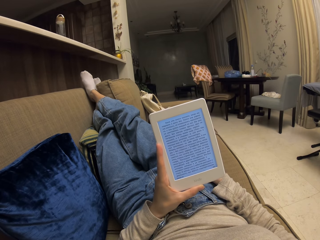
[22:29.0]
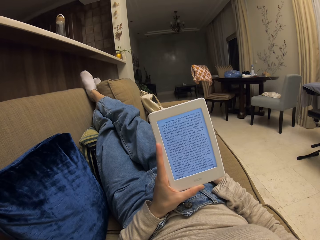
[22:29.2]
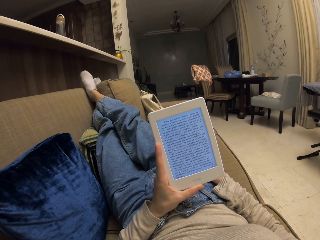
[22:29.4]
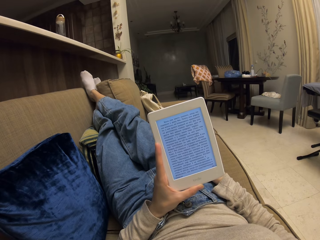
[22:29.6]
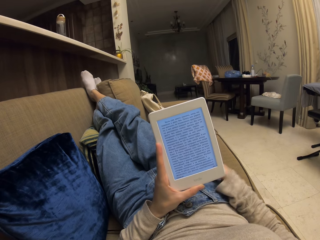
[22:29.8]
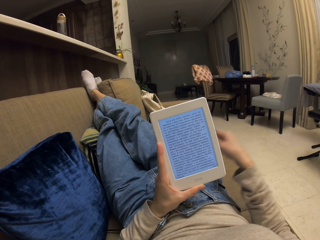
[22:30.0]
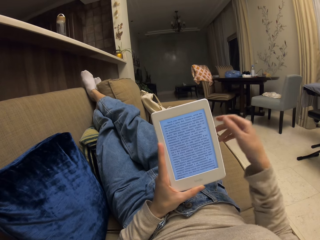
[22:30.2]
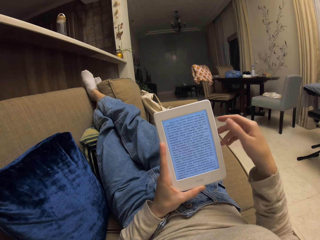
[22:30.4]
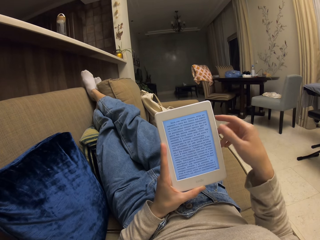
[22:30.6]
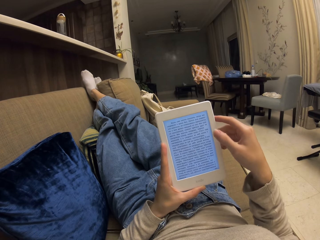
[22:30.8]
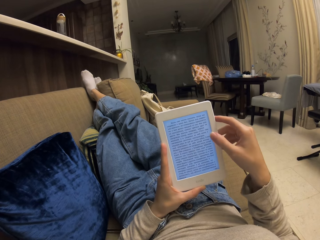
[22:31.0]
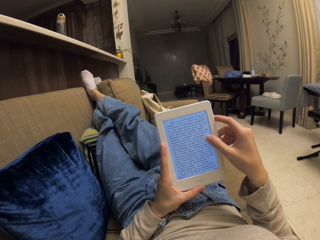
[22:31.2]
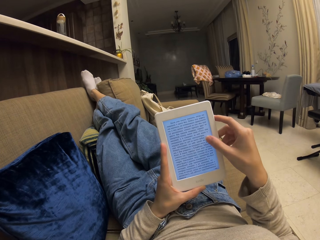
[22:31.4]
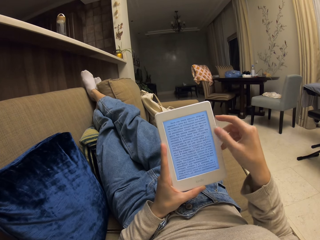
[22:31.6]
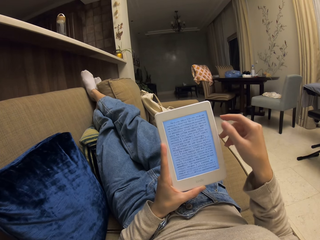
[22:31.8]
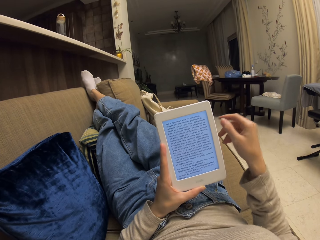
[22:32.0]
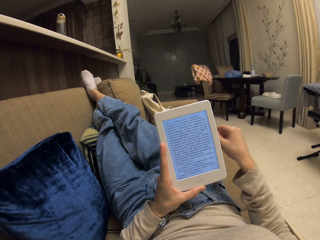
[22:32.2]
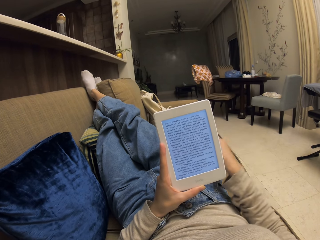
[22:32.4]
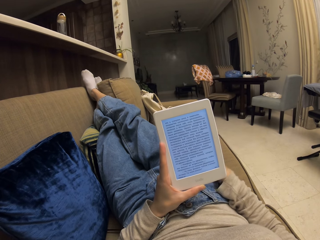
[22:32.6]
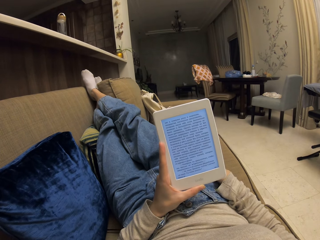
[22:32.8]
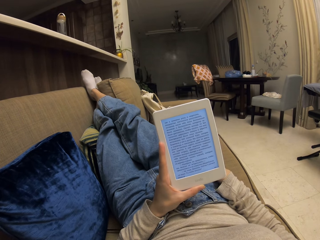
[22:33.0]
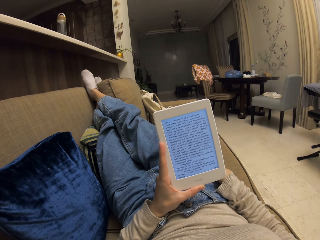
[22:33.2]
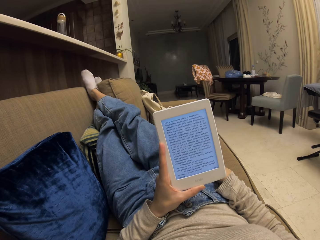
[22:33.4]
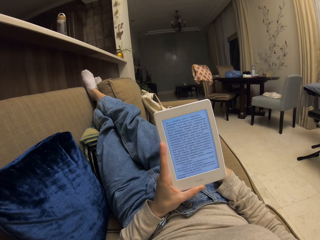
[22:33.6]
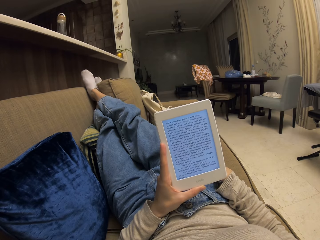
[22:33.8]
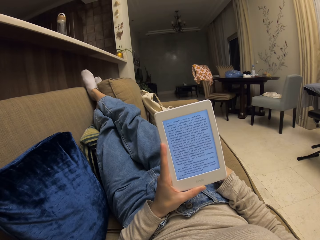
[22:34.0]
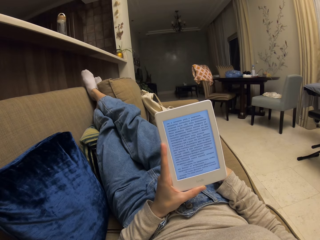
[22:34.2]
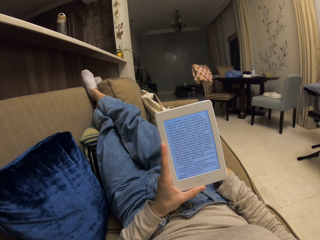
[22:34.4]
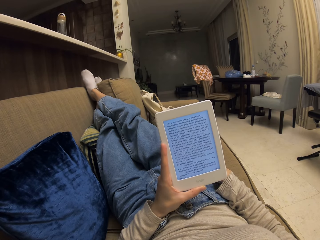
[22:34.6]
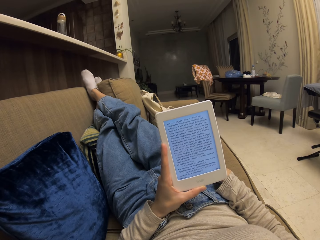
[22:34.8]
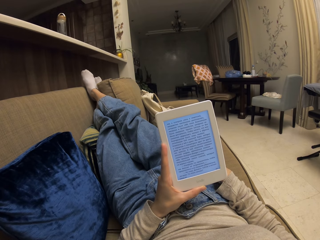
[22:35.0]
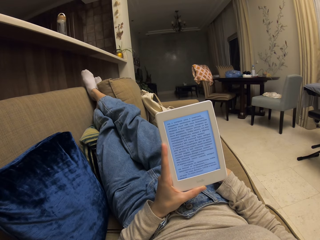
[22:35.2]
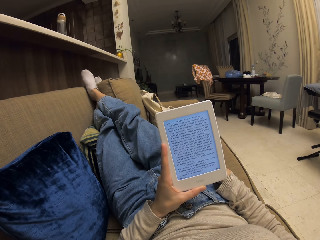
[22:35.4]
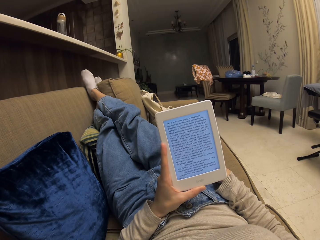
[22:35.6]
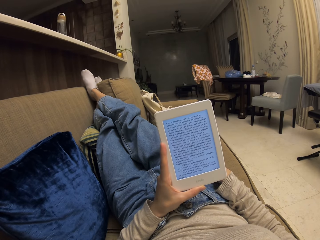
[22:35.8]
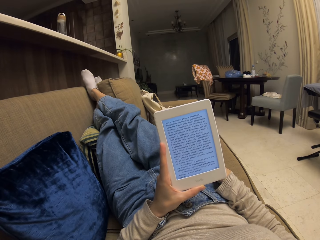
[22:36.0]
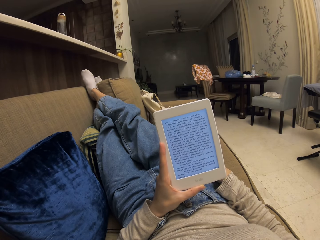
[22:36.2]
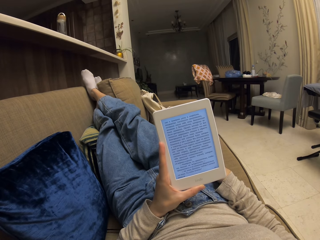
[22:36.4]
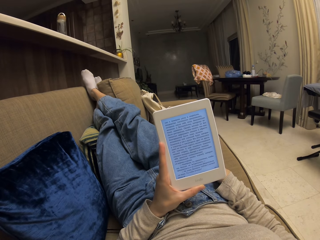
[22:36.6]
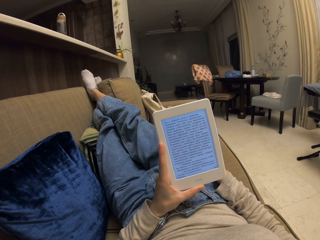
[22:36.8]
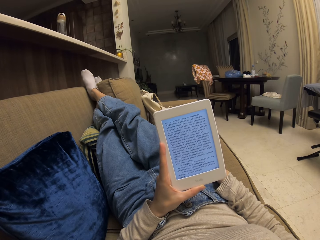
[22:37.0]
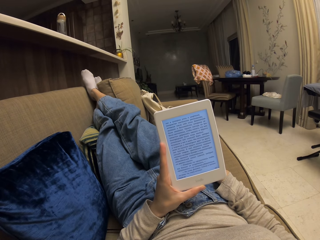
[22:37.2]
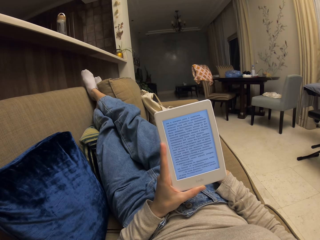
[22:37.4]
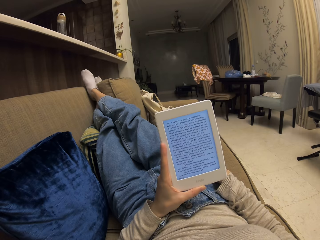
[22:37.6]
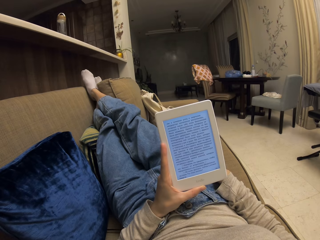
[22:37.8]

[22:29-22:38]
The camera wearer removes the right hand on the lap. They tap on the screen of the phone. They read from the phone. They put the right hand on the lap.

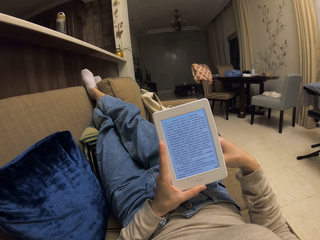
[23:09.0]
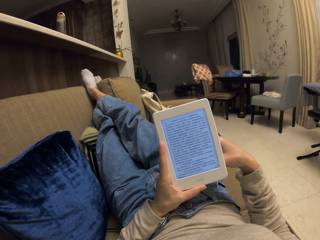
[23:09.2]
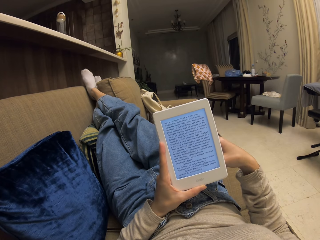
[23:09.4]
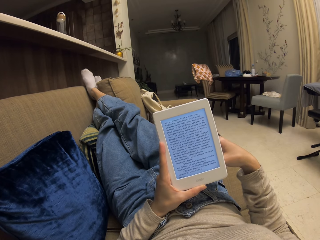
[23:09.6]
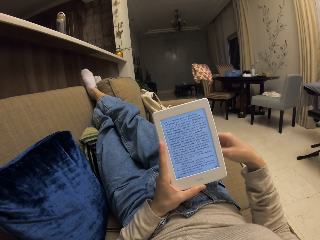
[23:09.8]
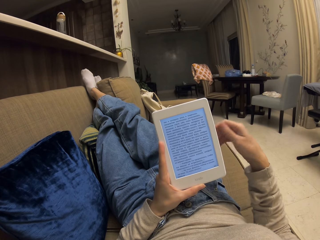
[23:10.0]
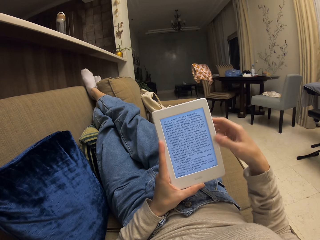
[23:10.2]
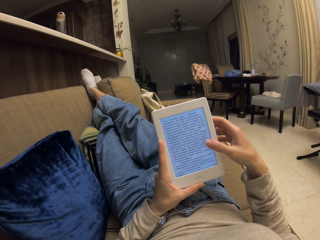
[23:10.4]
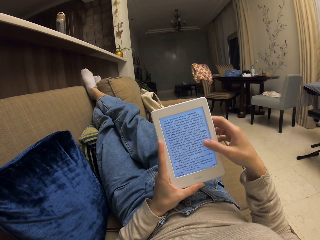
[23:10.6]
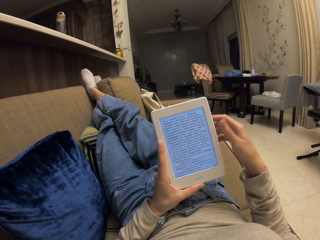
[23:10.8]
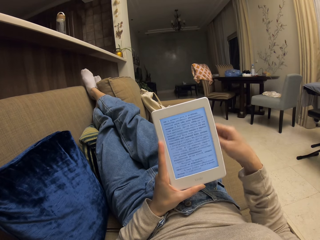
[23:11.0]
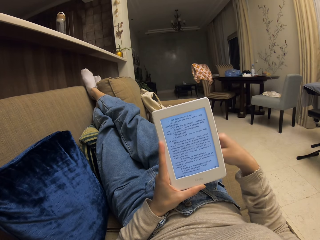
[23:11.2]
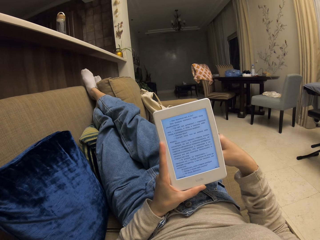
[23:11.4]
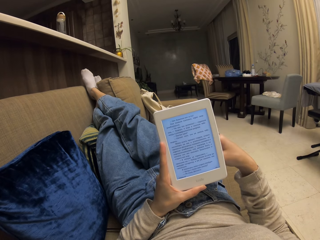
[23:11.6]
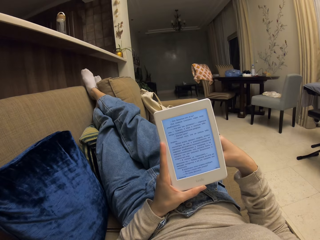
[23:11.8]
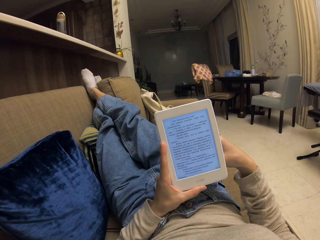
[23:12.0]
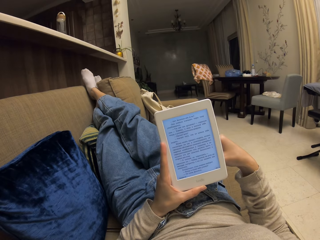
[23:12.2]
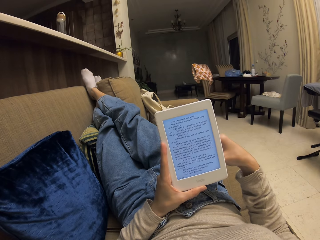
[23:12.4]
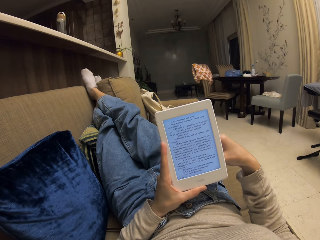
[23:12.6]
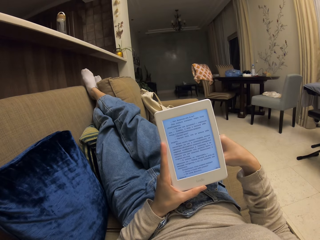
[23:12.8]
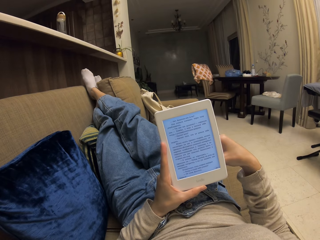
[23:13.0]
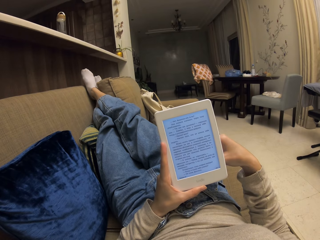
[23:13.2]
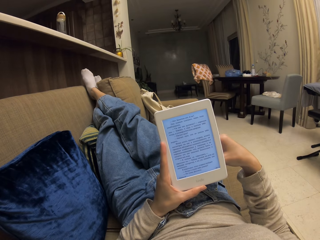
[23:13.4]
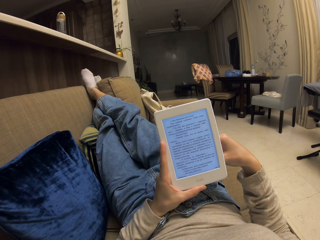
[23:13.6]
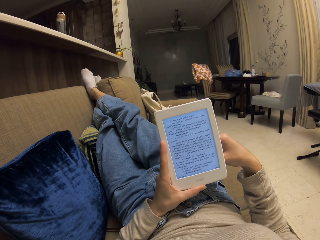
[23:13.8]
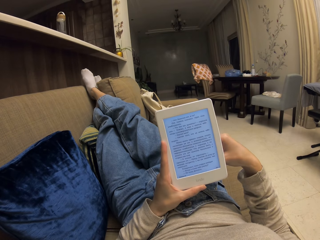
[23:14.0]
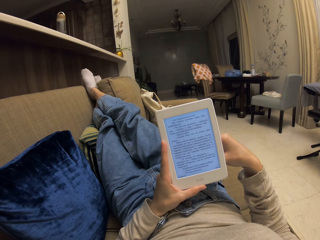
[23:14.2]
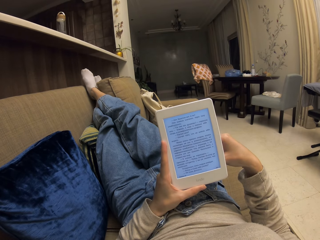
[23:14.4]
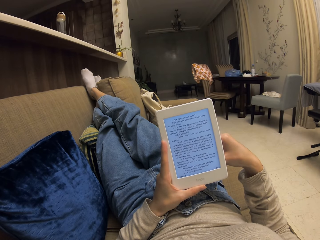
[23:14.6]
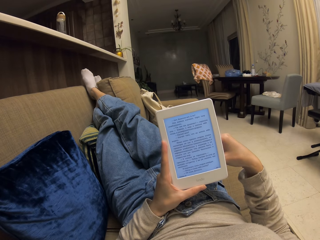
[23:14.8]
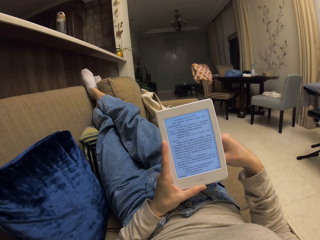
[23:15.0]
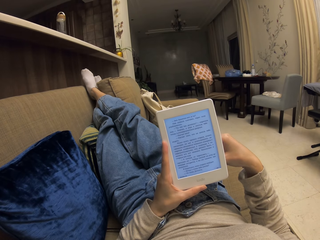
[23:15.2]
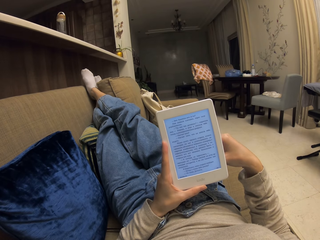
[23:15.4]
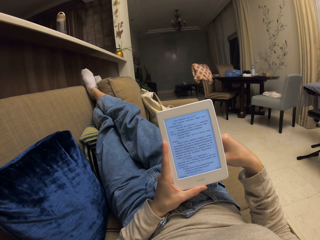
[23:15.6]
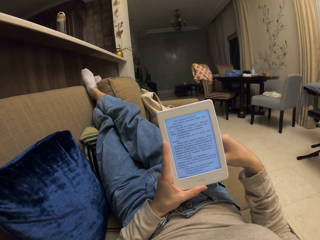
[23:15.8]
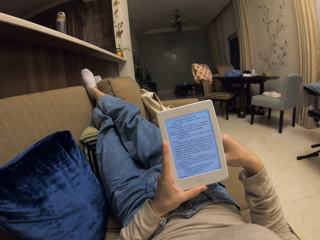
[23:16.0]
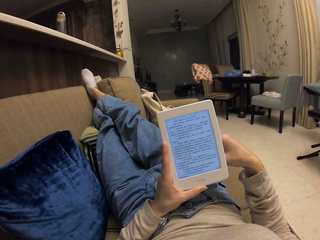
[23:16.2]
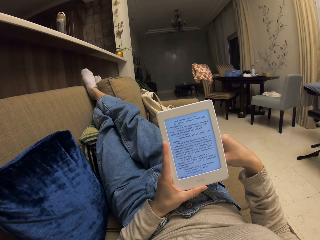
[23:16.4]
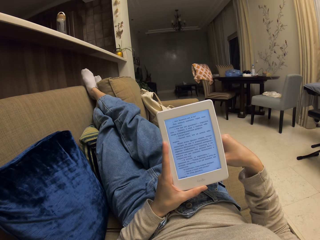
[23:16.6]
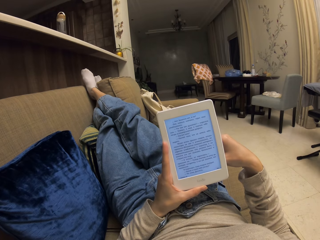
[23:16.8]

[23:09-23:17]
The camera wearer taps the screen. They scroll up the tablet screen. They read on the tablet.

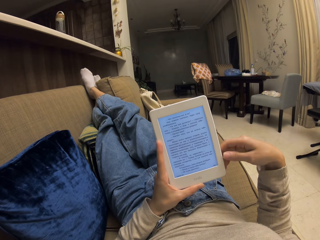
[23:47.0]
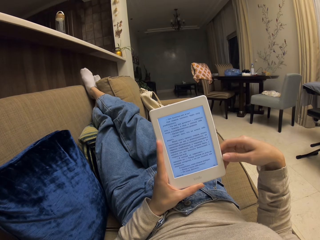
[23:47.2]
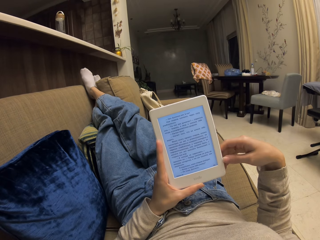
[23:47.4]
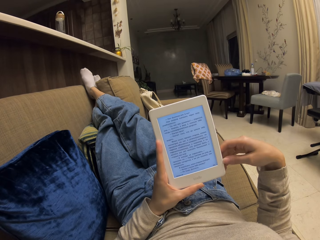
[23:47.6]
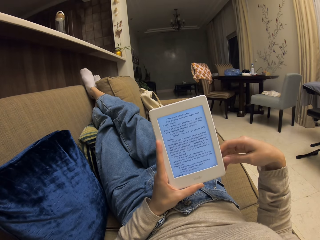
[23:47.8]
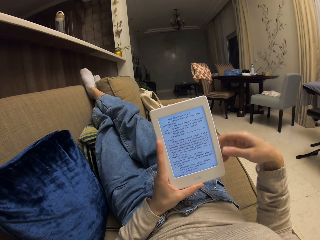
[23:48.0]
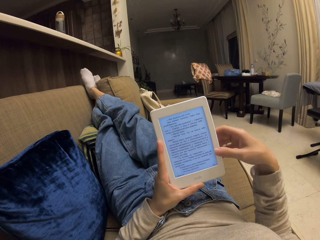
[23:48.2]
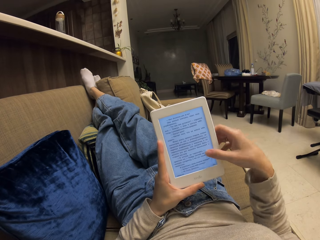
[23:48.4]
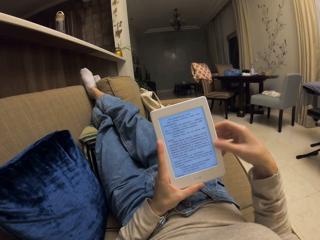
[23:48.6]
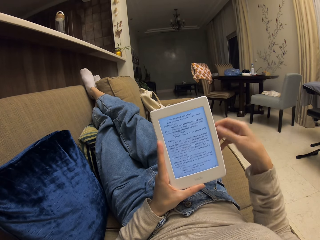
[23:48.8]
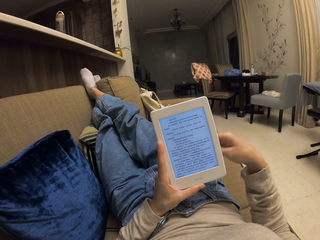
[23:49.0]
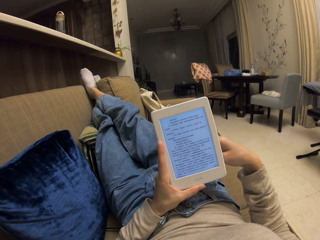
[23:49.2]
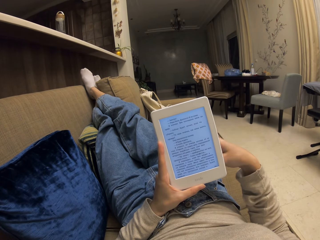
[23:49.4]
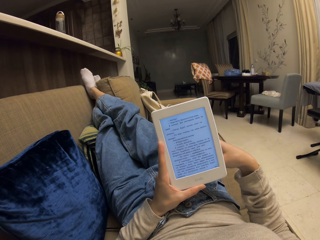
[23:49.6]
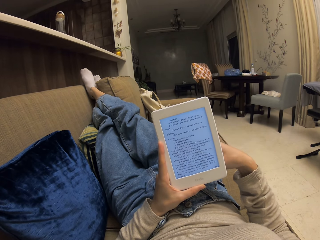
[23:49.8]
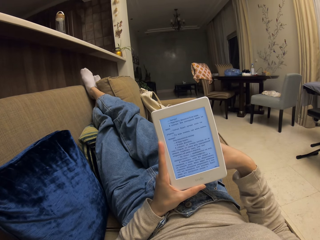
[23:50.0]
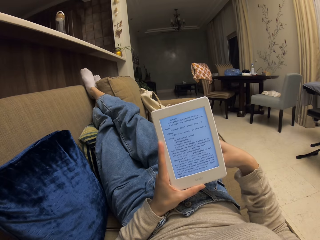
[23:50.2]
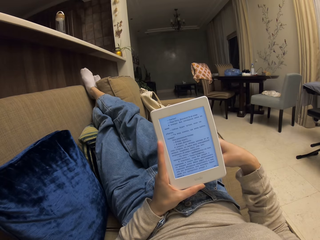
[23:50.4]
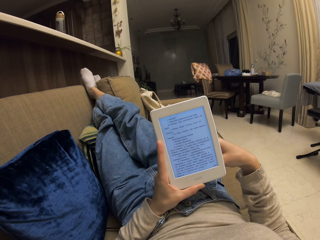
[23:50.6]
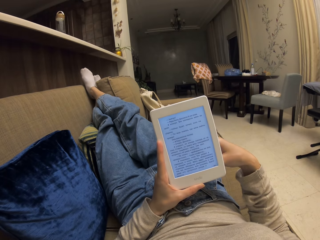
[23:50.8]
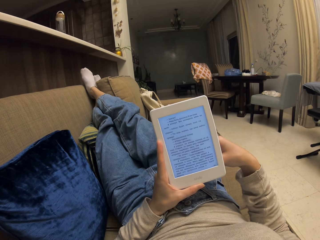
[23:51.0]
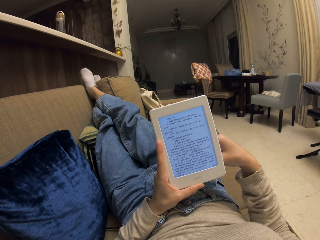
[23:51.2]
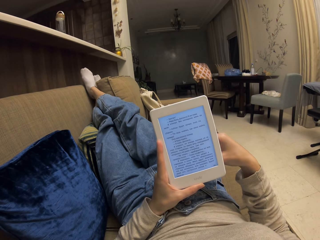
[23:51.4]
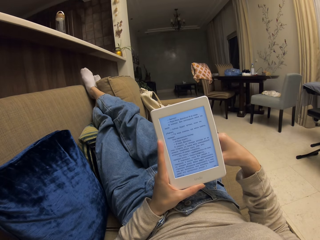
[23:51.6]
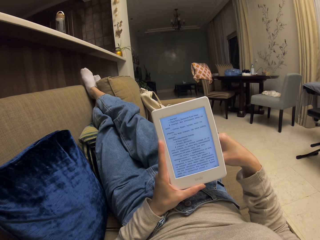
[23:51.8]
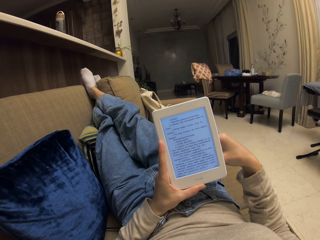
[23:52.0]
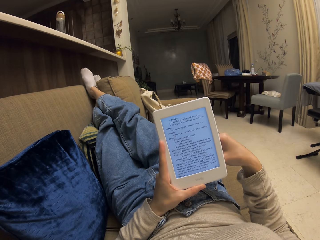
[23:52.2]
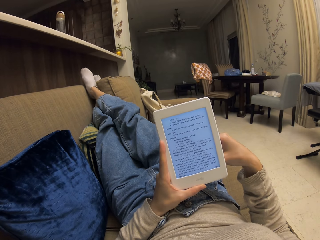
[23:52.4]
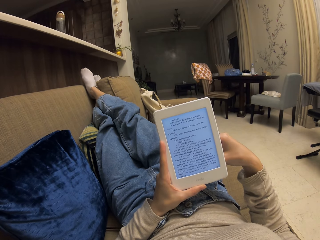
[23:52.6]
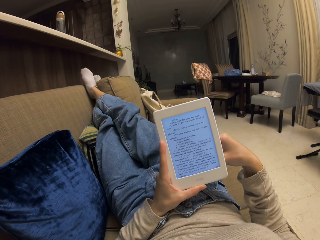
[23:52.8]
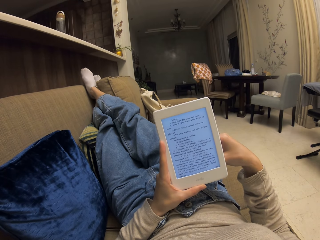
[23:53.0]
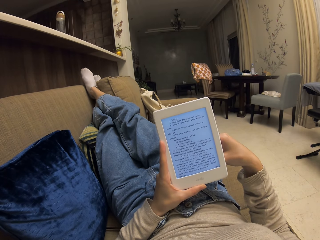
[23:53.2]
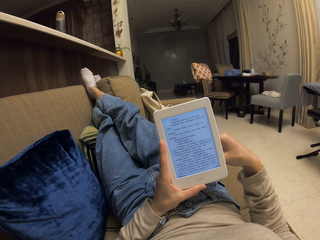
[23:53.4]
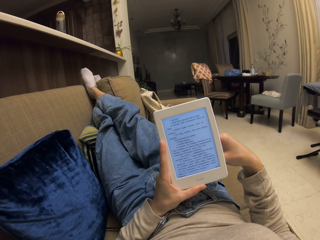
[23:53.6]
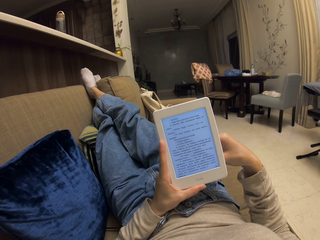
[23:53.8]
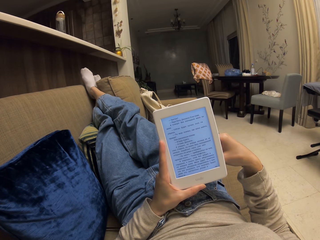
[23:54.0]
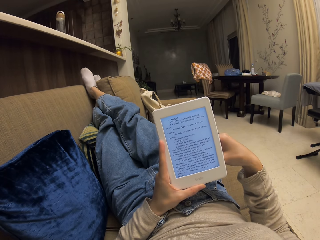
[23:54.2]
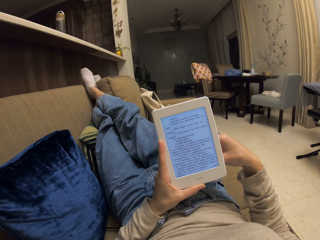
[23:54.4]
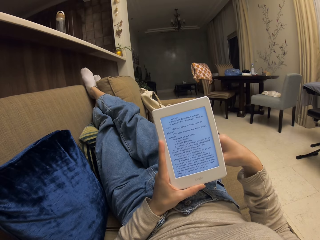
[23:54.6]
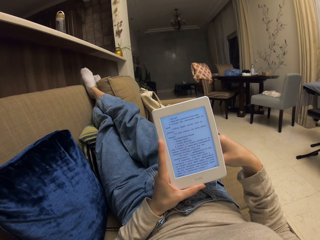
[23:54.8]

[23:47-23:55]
The camera wearer taps the screen. They scroll up the tablet screen. They read on the tablet.
